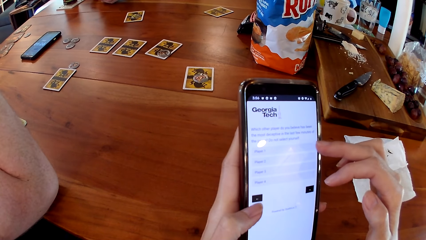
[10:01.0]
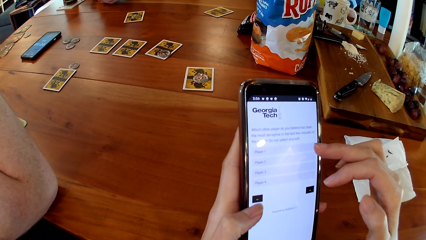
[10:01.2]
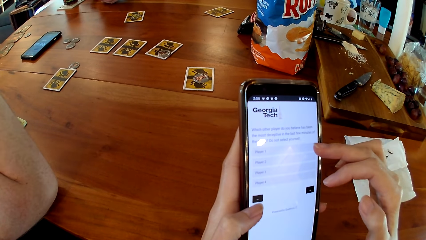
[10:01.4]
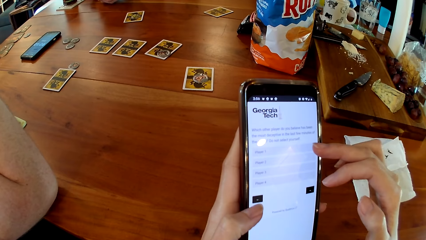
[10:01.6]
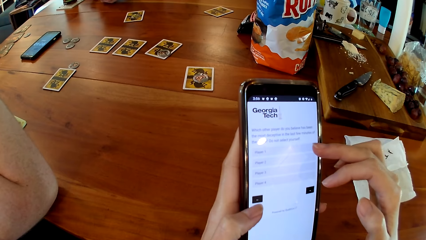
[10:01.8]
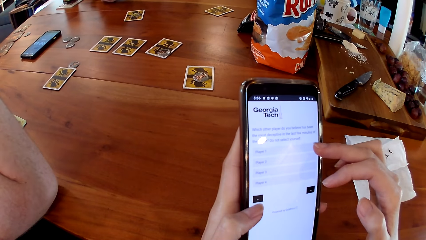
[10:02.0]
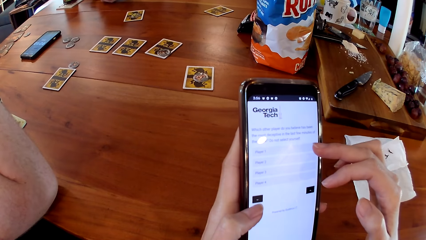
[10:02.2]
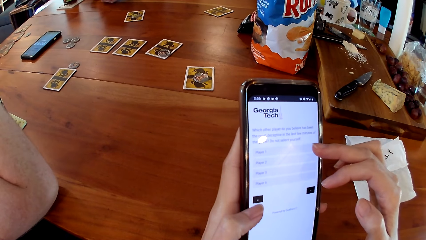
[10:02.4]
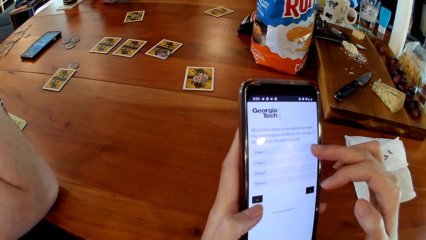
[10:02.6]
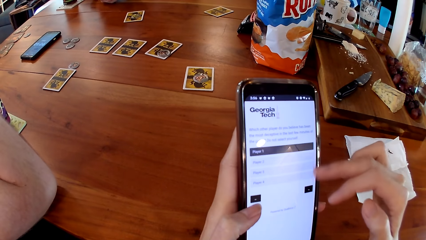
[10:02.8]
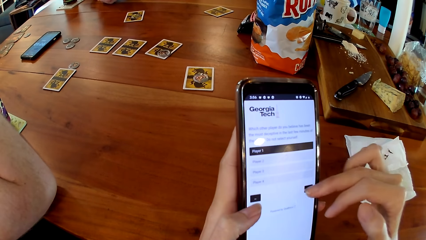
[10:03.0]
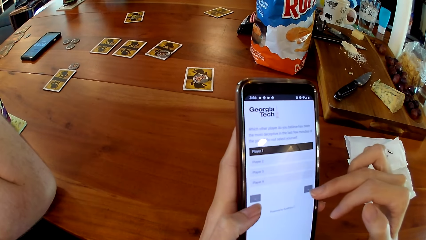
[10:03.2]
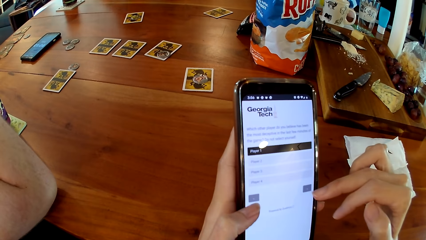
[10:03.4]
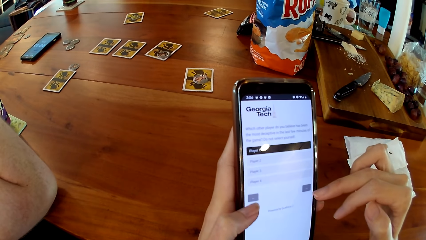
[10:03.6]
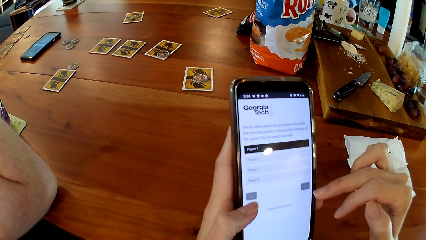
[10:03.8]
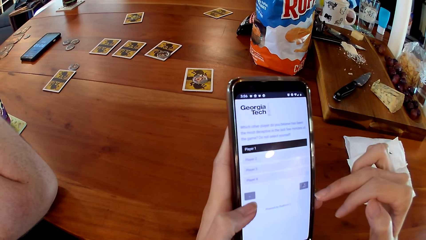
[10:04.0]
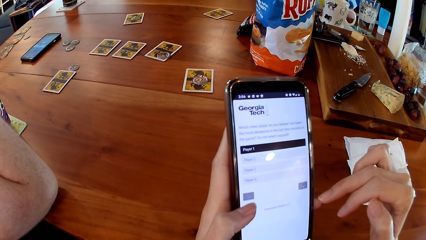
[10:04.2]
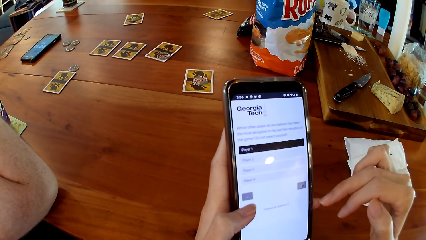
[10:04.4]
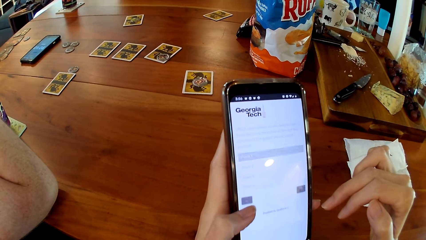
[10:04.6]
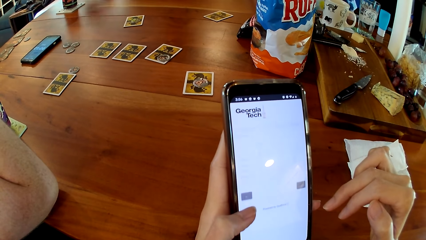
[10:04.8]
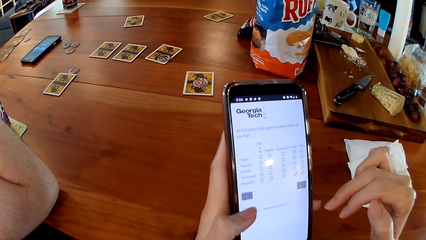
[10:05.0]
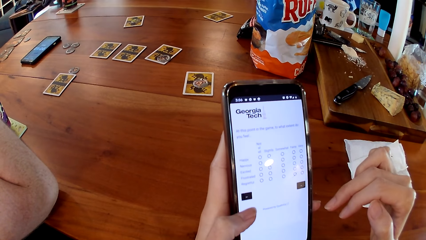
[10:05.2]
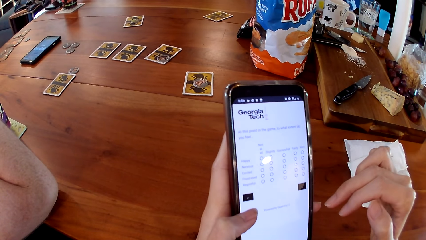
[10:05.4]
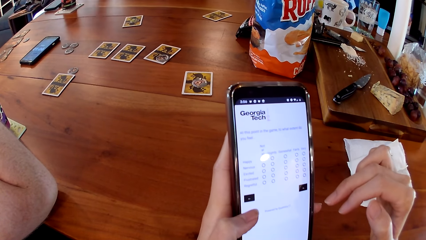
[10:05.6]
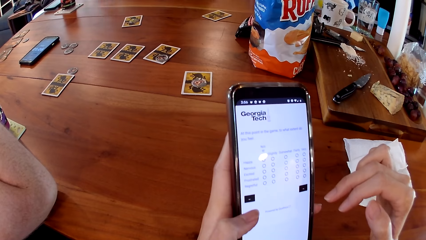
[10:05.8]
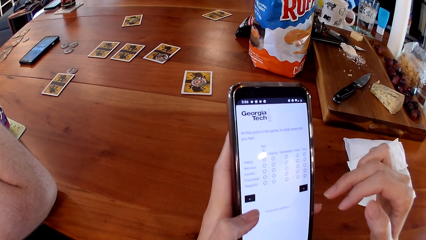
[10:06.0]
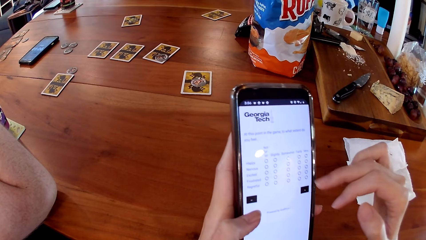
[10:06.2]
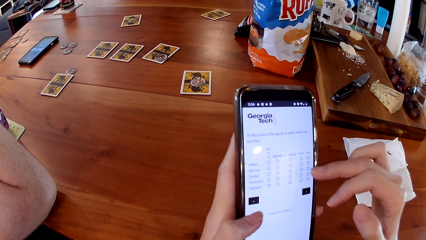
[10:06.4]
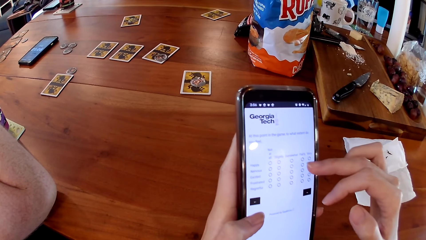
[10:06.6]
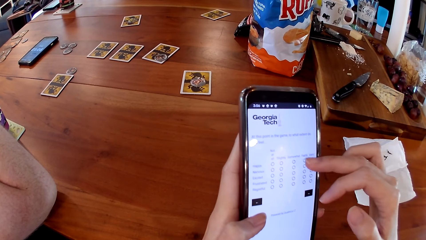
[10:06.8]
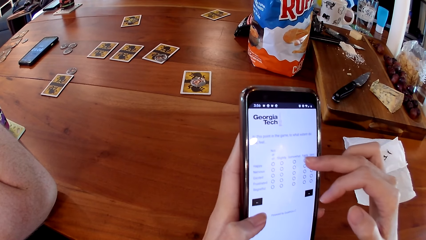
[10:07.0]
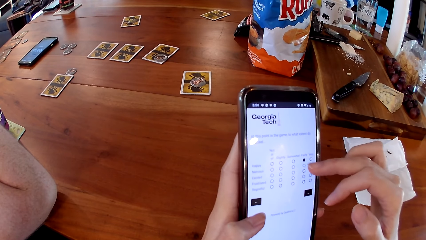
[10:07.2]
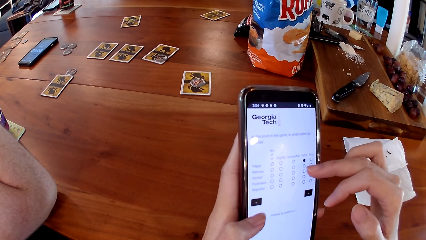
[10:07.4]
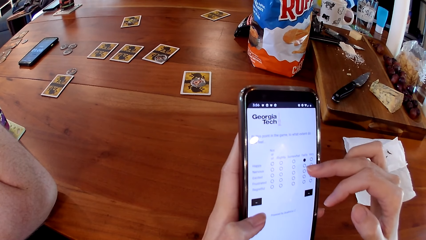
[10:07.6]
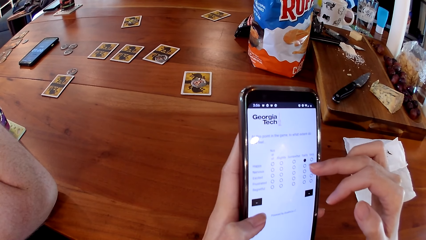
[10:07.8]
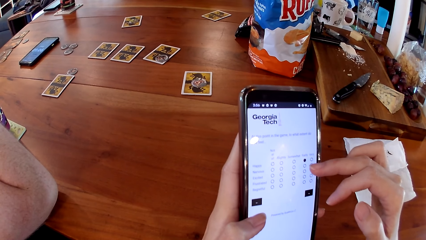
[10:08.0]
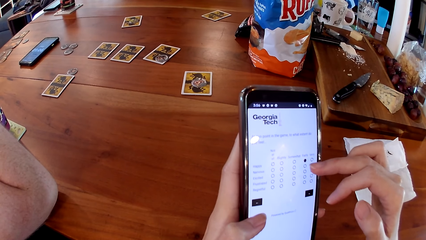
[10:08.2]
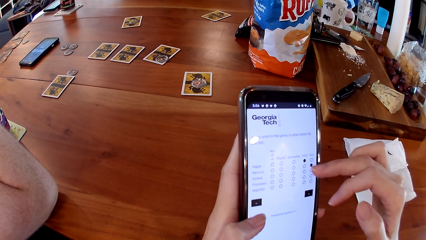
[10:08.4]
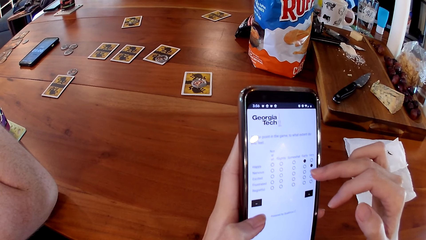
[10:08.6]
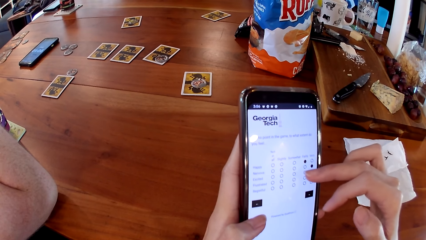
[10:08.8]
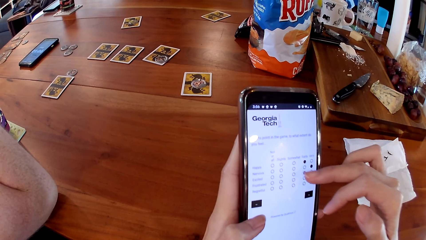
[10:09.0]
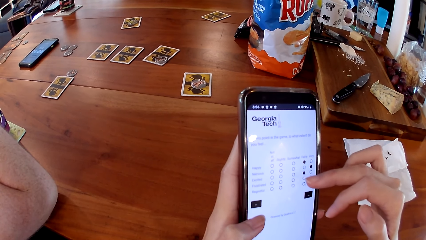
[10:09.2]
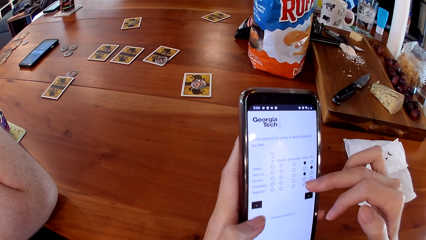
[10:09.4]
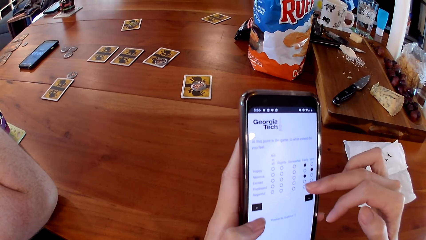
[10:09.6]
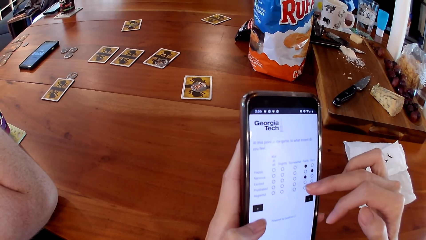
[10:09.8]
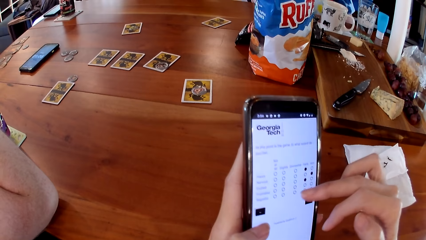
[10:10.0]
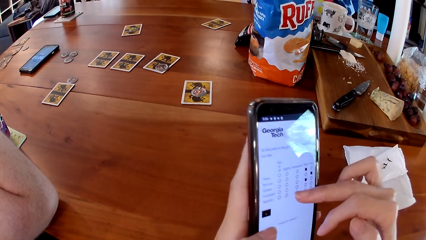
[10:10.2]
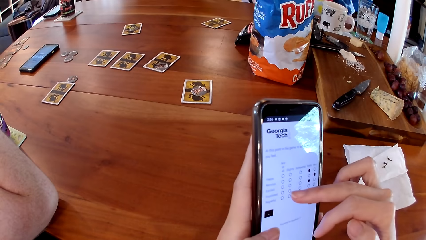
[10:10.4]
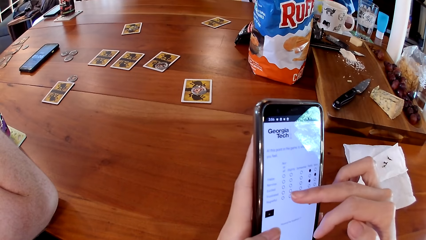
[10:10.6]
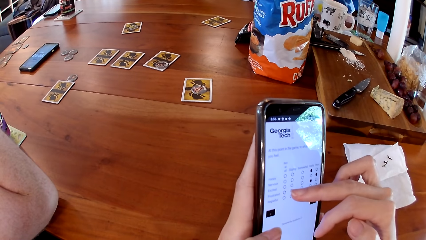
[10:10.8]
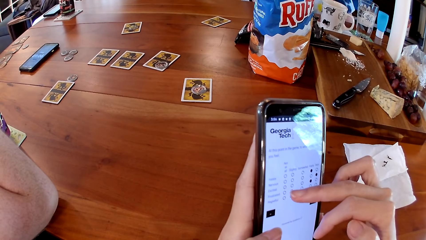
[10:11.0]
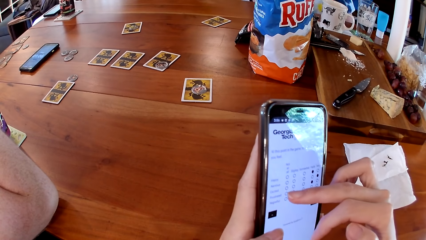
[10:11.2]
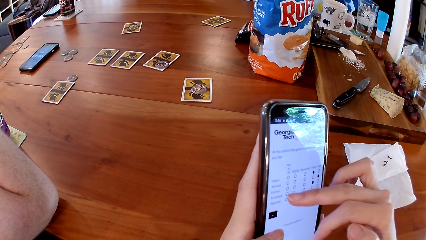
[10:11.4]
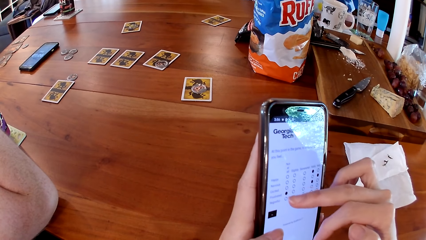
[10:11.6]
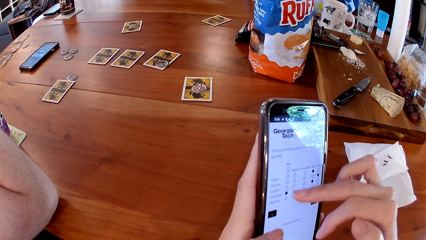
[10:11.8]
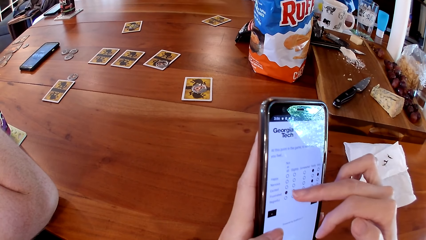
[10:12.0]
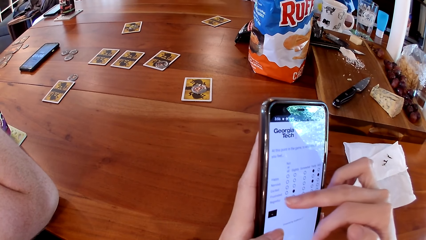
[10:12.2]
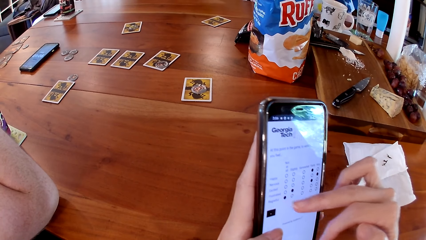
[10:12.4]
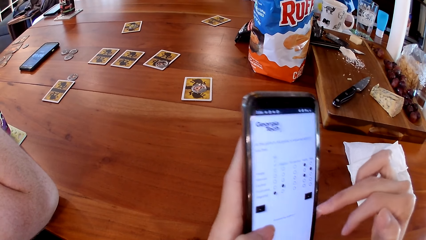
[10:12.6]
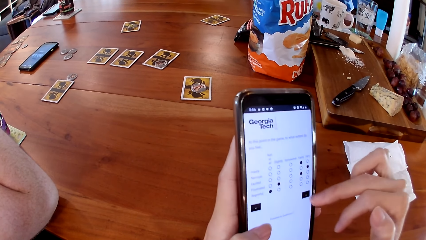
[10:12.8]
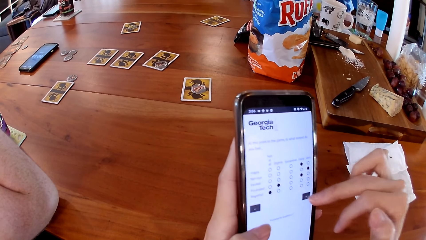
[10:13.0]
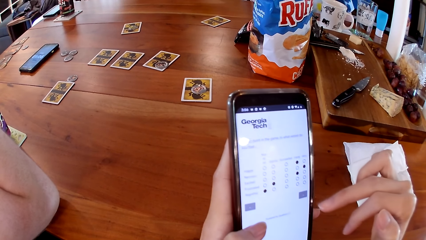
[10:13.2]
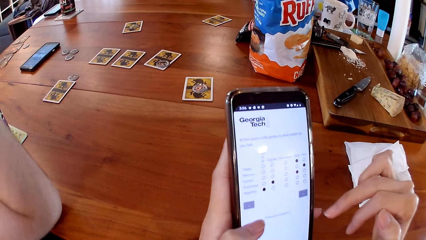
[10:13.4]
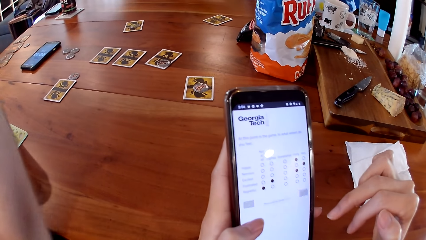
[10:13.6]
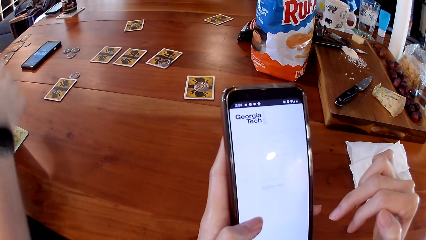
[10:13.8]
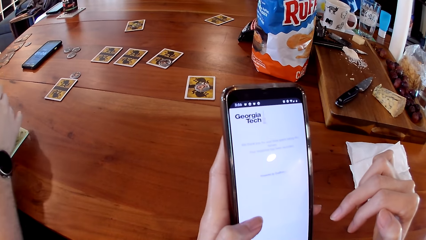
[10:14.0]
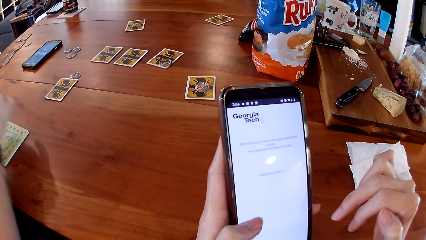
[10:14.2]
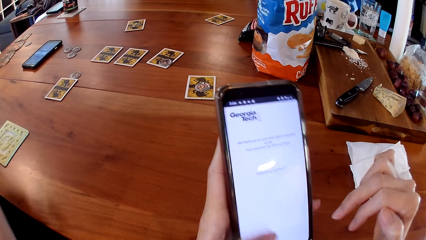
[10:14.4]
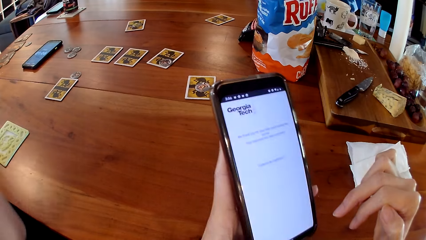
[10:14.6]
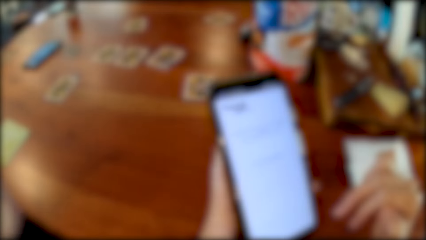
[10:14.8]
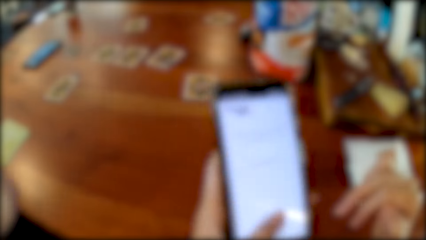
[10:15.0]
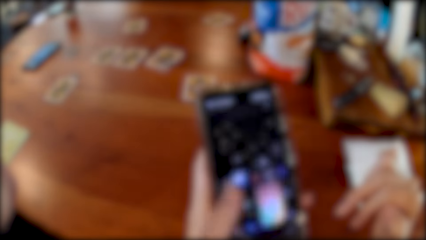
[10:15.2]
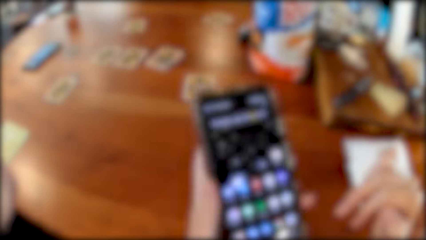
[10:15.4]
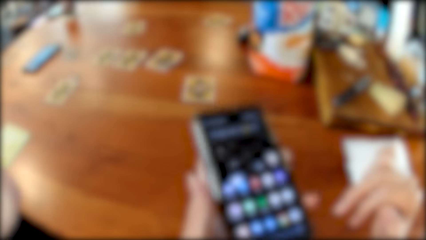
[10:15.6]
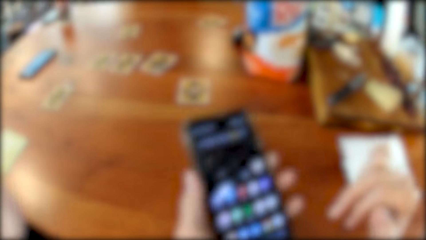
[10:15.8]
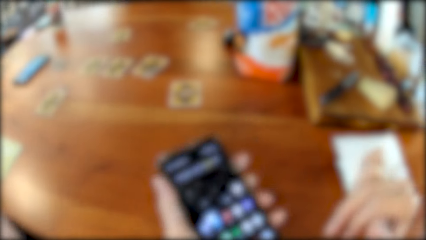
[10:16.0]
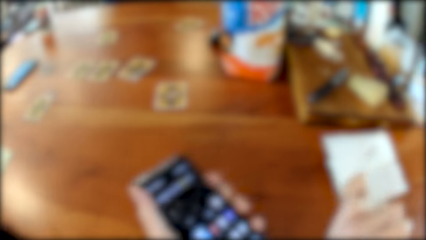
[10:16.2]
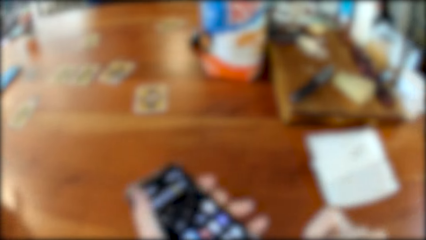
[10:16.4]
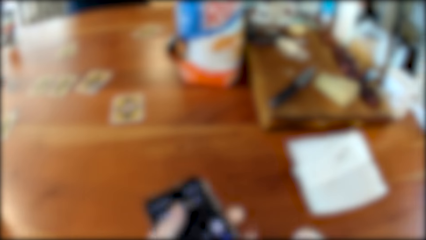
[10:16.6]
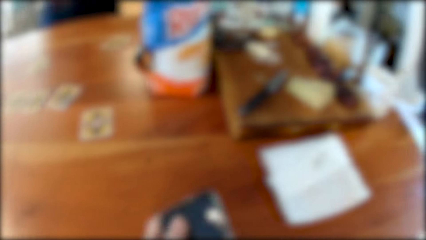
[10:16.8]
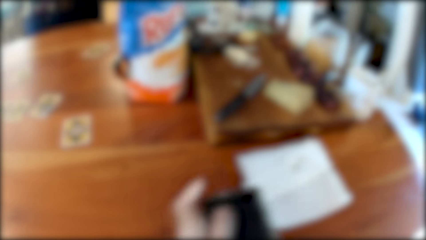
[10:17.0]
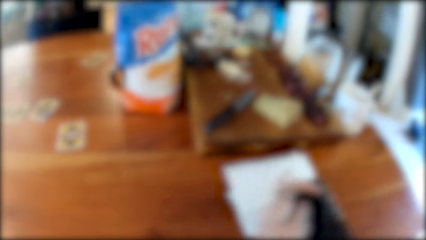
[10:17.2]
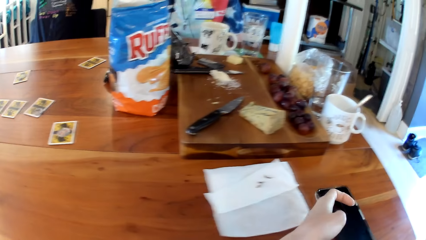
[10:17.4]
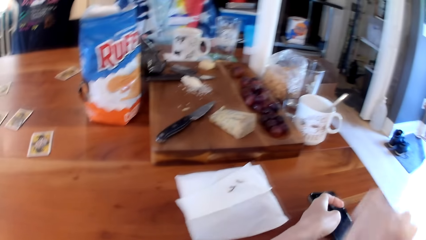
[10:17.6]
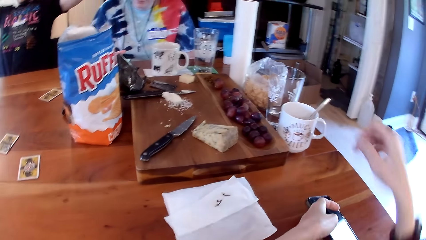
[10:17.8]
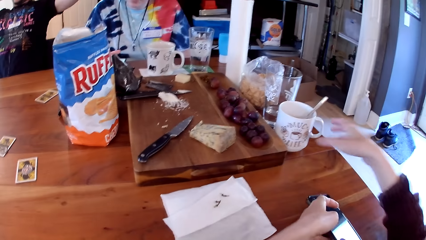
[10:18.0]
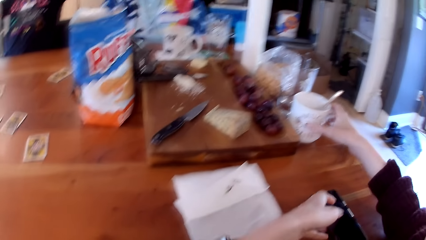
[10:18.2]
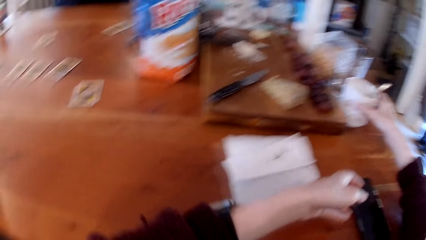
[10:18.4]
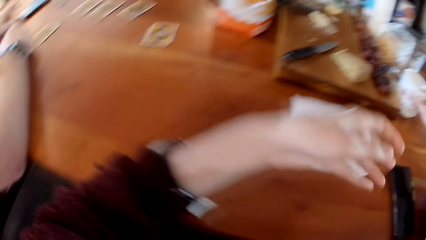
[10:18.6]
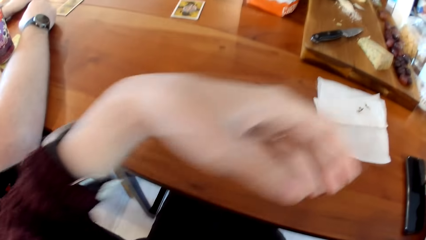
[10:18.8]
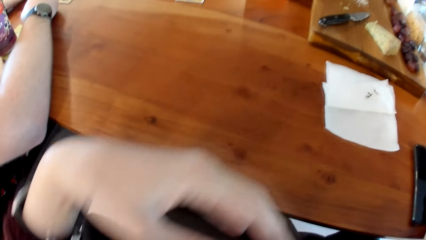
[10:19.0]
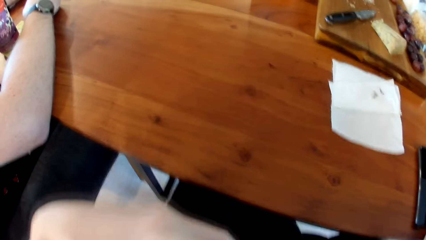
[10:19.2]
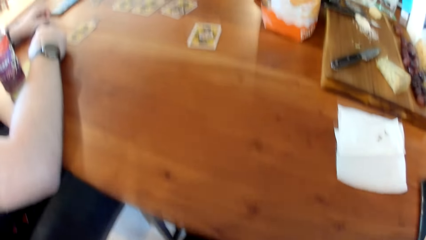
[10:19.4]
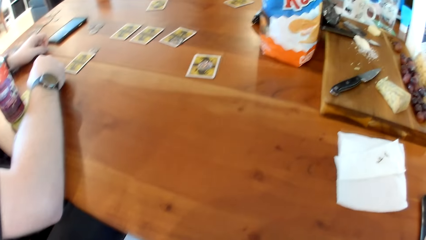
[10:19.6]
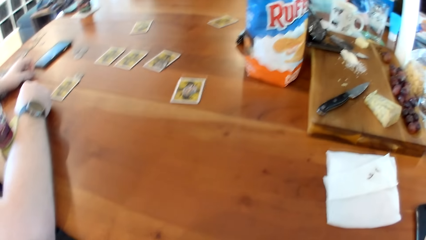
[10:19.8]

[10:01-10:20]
A man drops the phone on the table with his right hand. Another man picks a can of soda from a coaster on the table with his right hand. The camera wearer drops the phone on the table with her left hand. She grabs a cup of tea on the table with her right hand.
